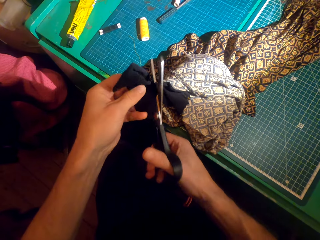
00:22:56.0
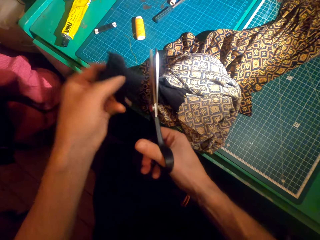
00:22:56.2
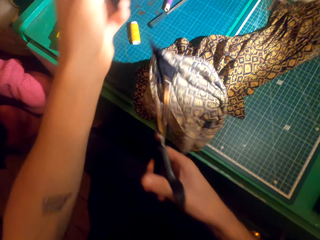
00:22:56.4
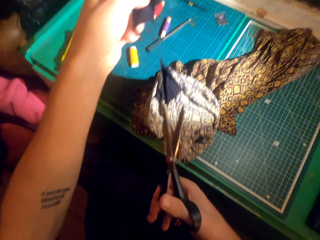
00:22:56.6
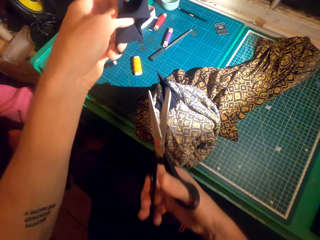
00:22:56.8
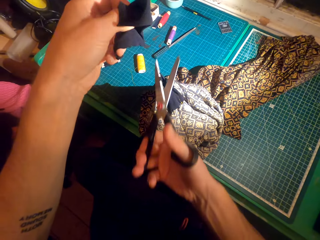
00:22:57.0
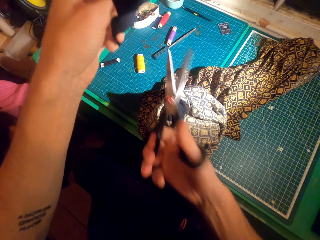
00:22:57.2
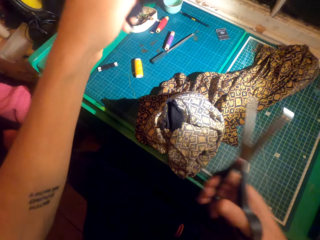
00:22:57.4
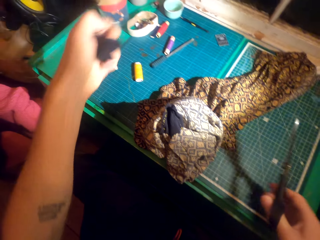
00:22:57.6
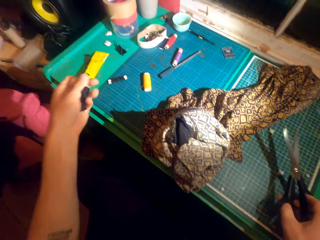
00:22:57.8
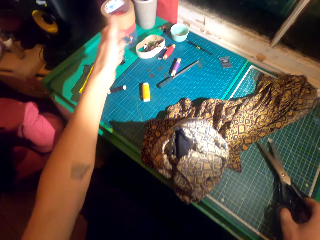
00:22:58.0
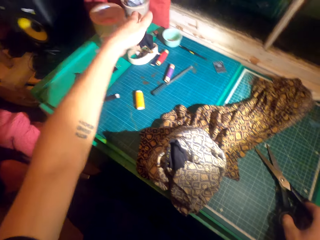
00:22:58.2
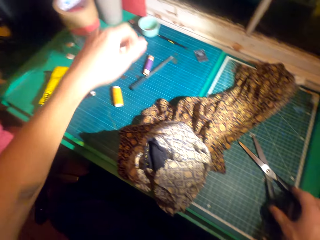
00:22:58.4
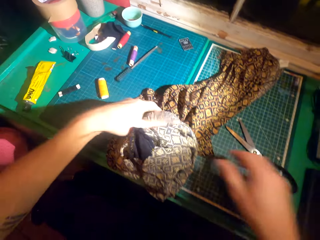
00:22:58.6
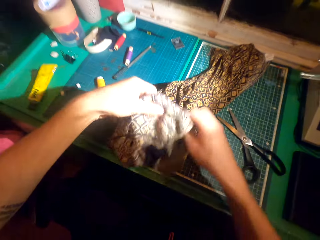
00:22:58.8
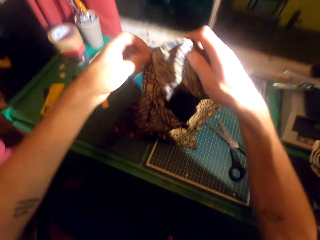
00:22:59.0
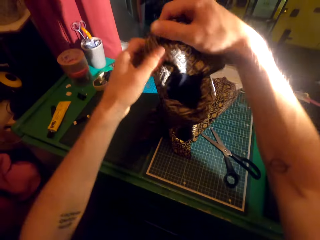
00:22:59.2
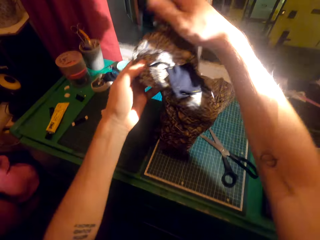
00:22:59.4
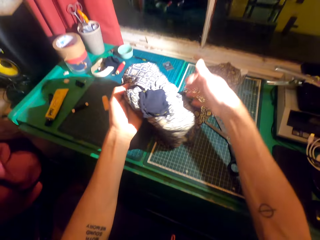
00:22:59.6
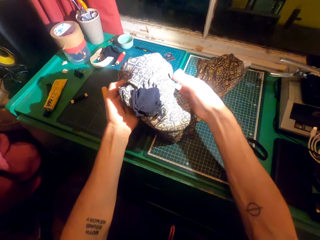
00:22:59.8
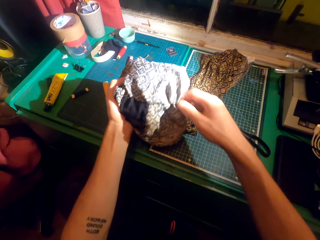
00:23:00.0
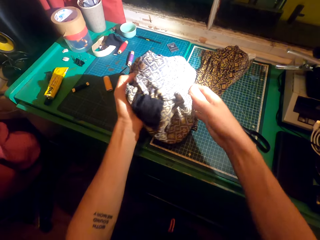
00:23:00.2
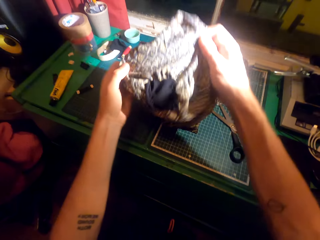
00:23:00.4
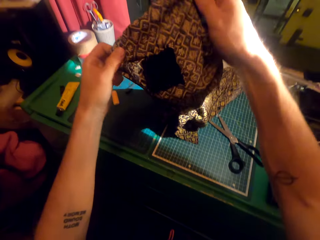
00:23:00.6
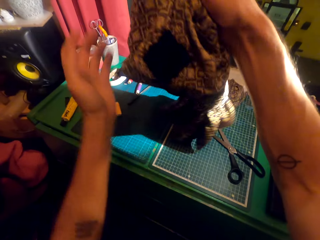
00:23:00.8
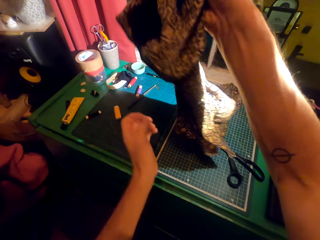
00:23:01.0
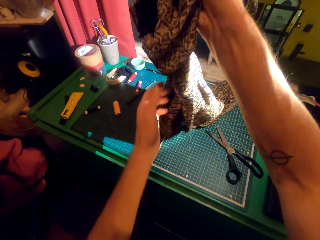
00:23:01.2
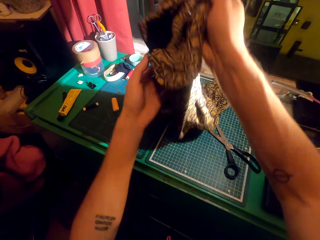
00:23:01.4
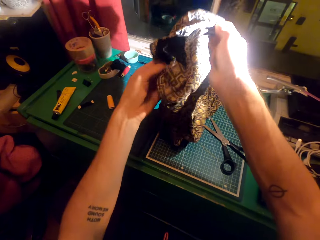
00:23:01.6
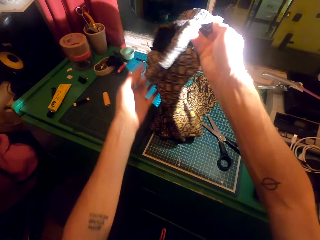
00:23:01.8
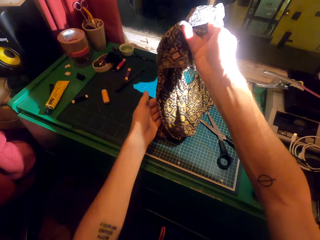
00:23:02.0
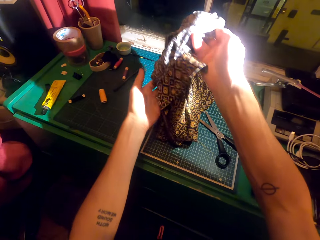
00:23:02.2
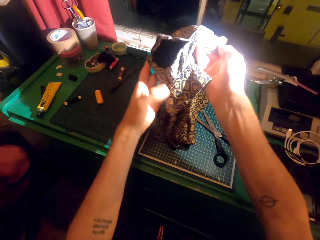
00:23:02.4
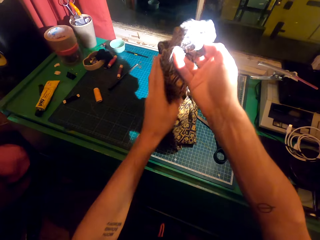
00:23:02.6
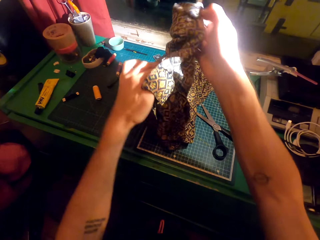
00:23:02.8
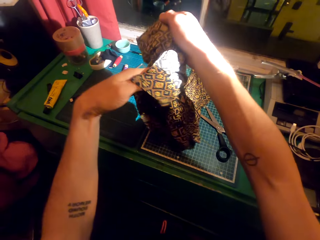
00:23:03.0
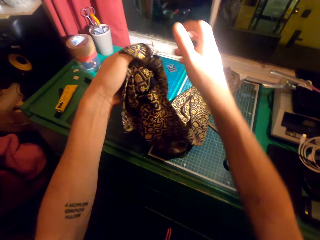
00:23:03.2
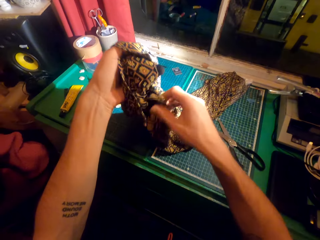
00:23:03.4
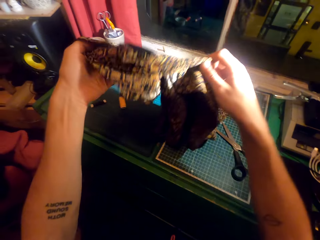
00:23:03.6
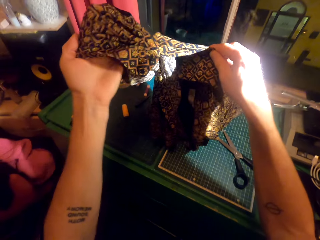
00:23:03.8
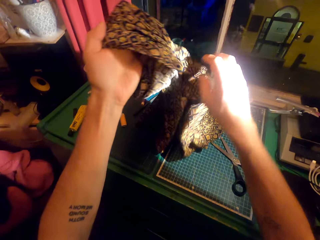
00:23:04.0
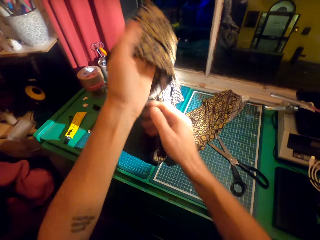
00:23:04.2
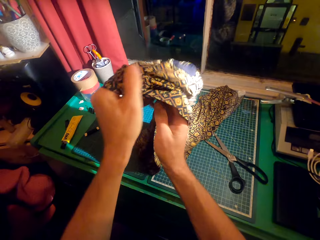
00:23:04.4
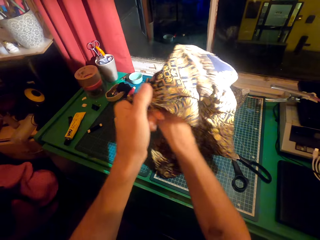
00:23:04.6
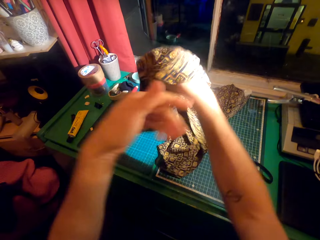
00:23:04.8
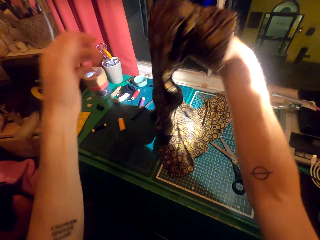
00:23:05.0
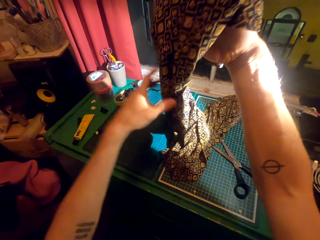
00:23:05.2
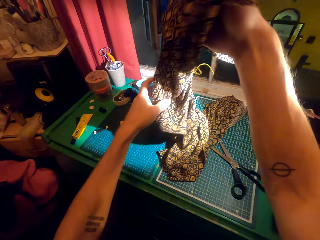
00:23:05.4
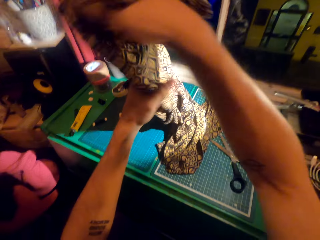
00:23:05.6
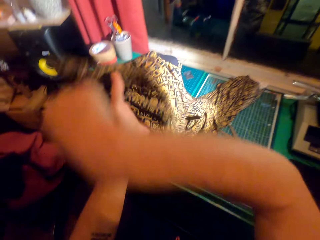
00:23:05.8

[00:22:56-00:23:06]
The camera wearer places the piece of cloth on the table. They place the scissors on the table. They adjust the cloth. They pick the cloth. They turn the cloth.

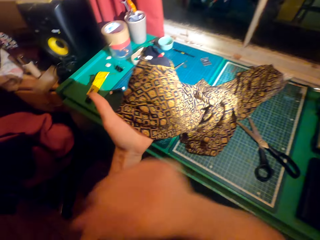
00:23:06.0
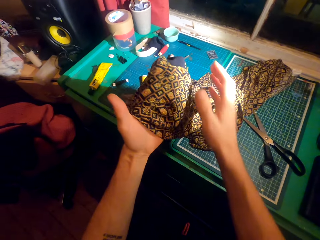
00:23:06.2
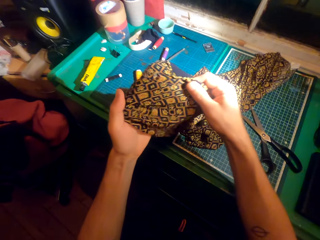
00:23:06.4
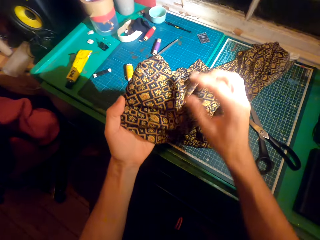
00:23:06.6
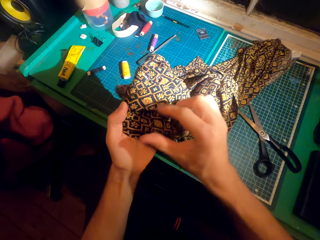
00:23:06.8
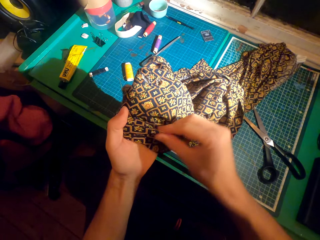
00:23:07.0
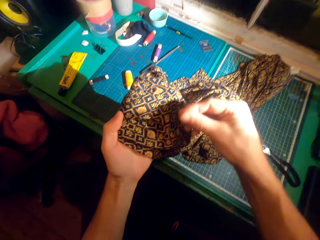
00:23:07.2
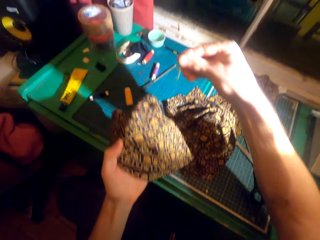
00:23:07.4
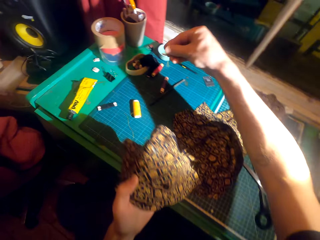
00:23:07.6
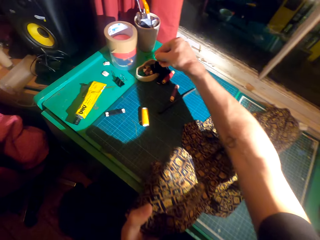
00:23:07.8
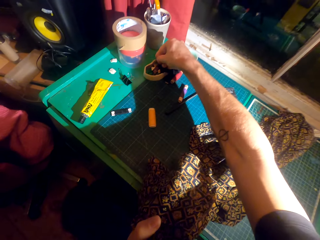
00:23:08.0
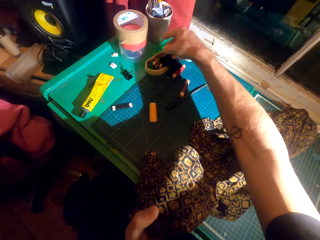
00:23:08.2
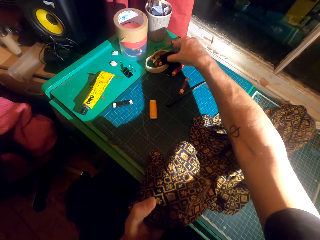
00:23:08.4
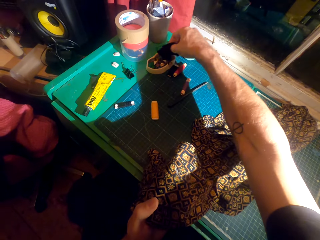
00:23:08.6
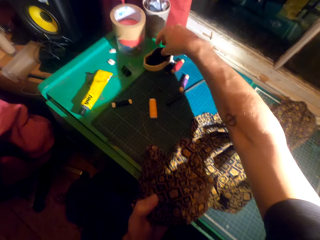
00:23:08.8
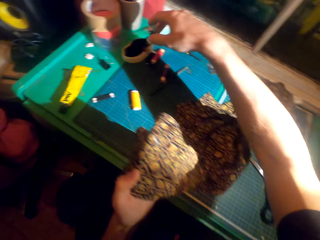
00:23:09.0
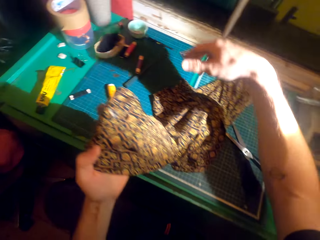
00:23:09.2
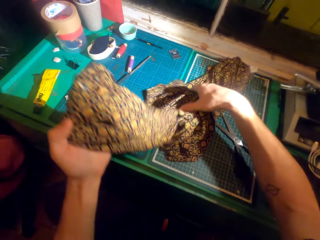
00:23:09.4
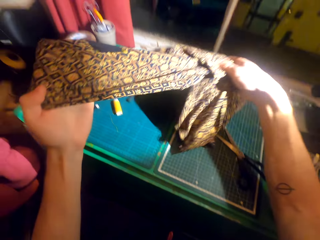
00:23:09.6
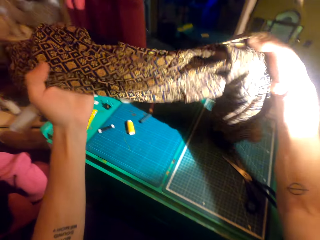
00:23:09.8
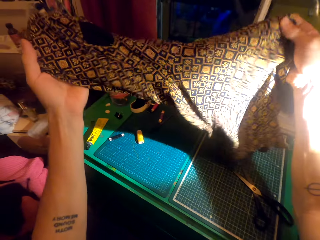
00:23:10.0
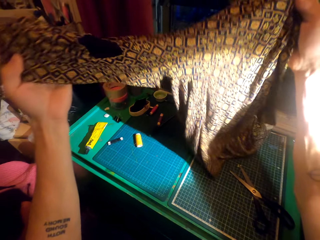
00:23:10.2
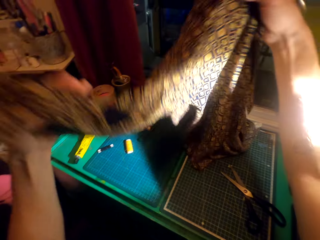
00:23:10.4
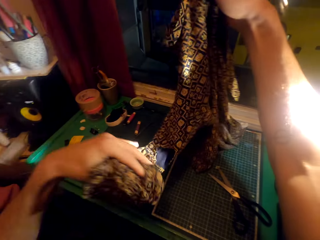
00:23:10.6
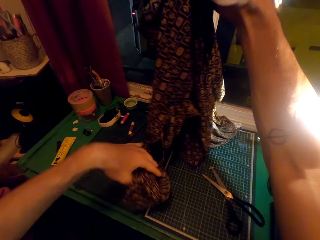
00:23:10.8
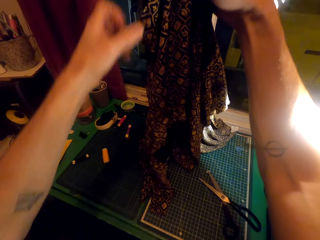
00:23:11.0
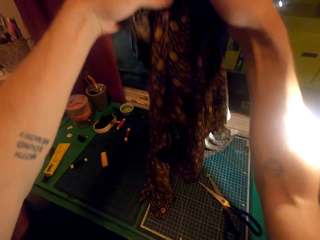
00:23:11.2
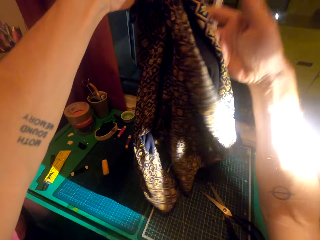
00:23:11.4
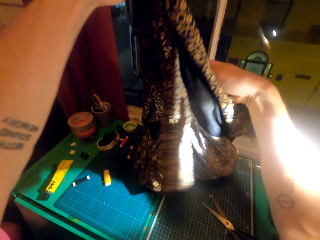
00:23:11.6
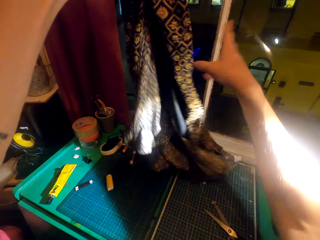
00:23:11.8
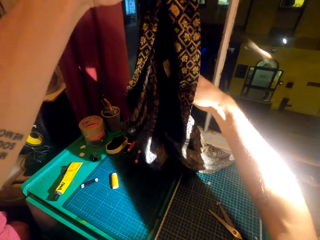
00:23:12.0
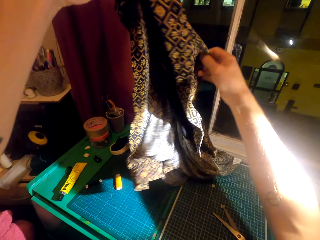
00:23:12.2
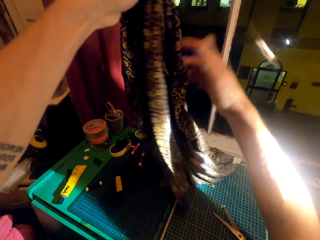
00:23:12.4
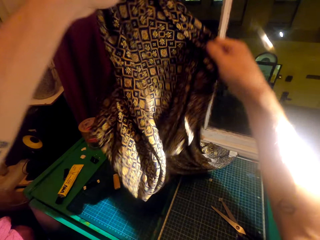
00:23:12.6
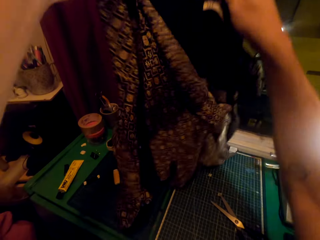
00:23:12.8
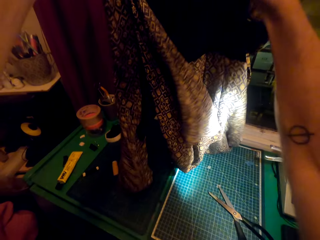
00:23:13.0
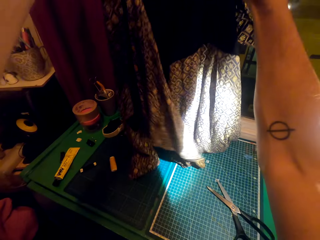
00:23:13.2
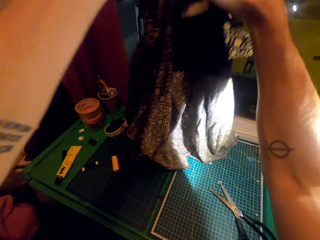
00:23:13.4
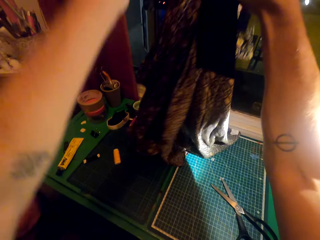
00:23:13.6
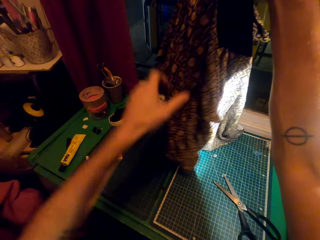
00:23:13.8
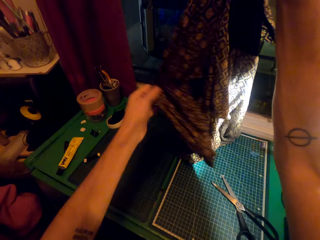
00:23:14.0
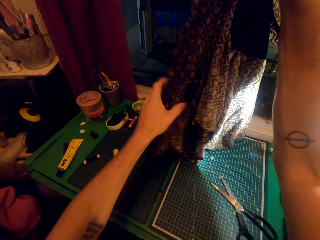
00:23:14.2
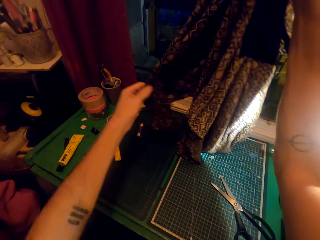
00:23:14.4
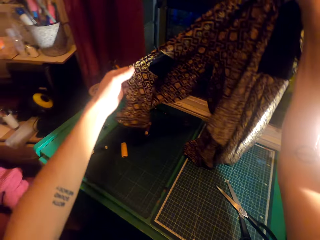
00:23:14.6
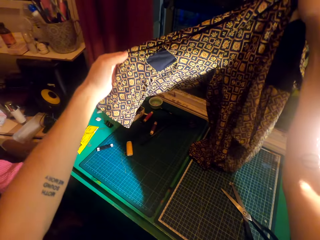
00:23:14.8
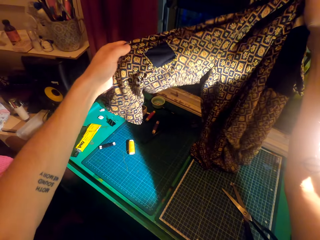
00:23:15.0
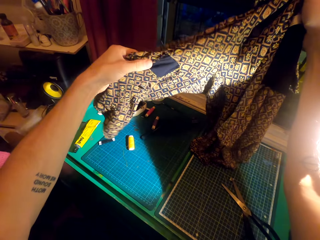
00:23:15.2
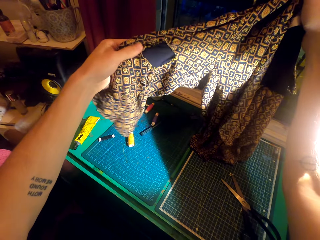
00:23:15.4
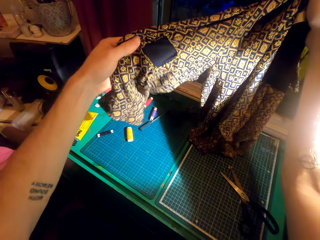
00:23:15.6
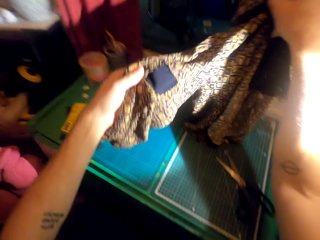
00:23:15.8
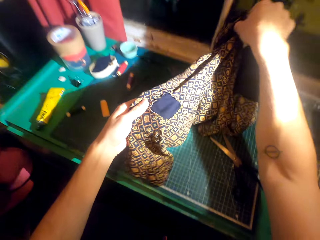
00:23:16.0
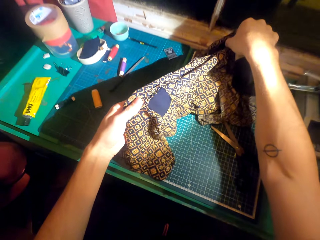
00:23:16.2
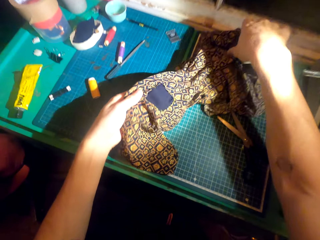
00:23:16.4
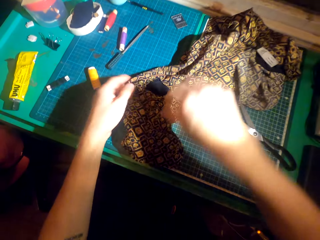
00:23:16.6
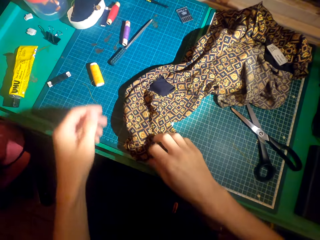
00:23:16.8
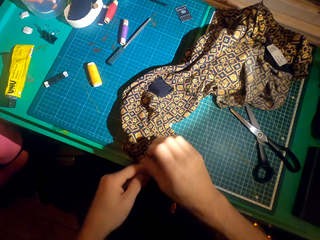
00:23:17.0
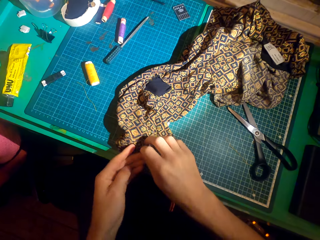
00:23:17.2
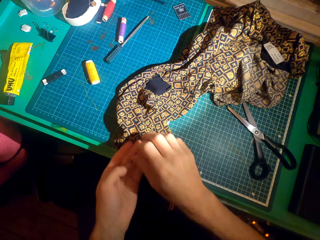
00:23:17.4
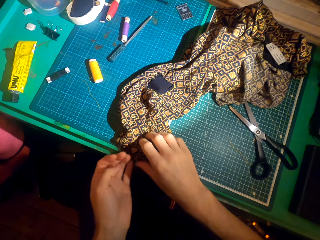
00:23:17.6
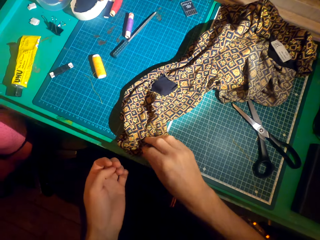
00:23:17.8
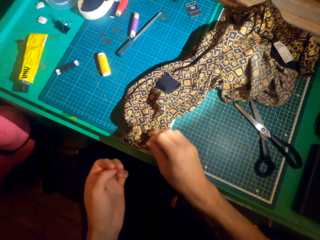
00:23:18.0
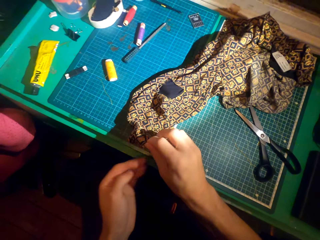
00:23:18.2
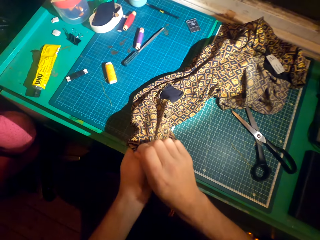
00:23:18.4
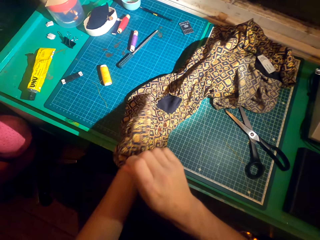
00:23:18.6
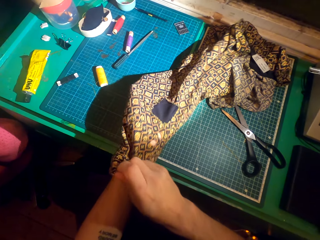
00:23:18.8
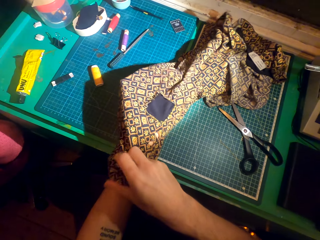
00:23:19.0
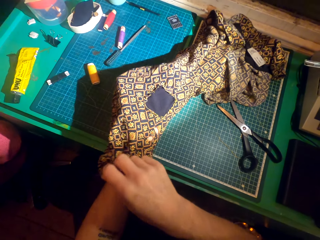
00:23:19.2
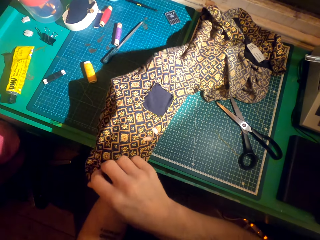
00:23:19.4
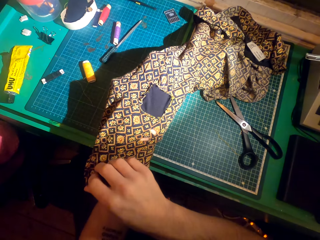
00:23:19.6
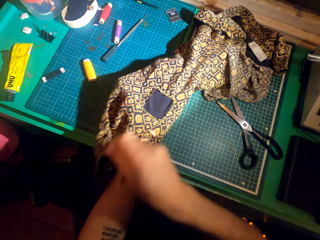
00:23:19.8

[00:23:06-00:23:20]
The camera wearer picks a thread from the cloth. They place a piece of the thread on the table. They look at the cloth. They put a hand in the cloth.
